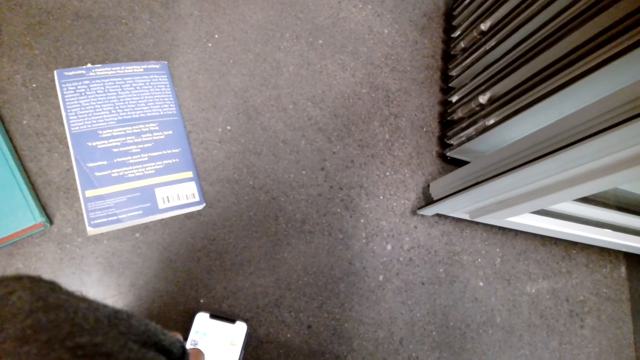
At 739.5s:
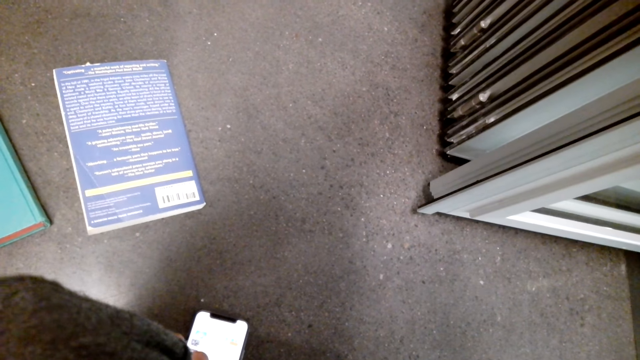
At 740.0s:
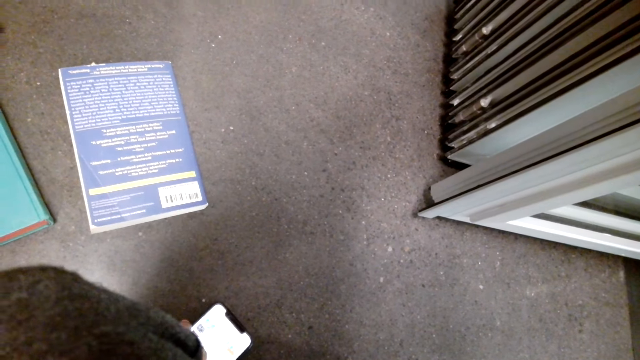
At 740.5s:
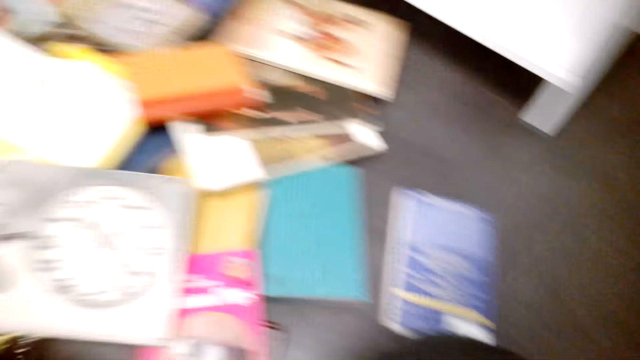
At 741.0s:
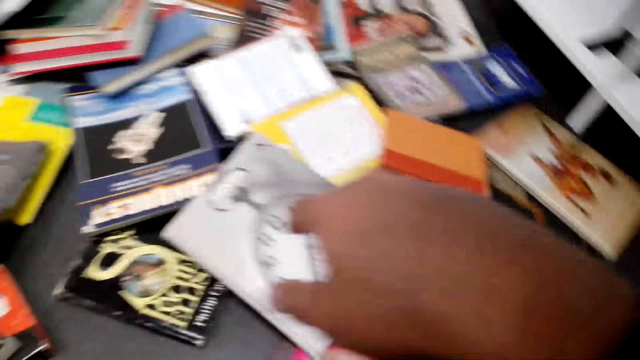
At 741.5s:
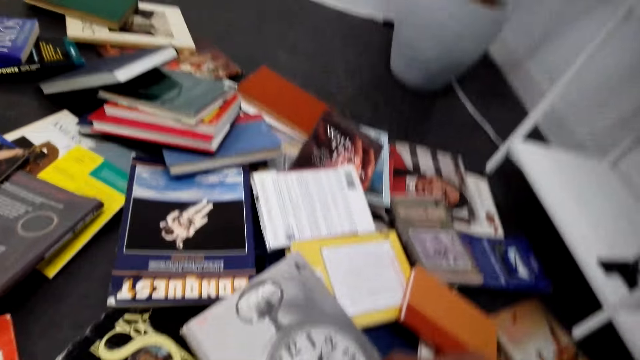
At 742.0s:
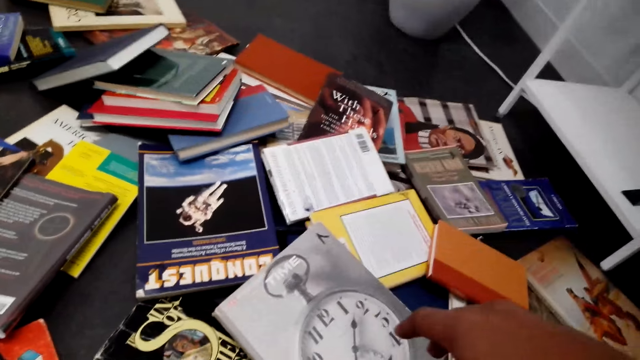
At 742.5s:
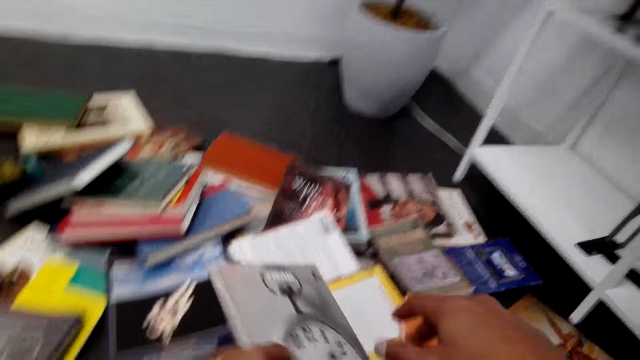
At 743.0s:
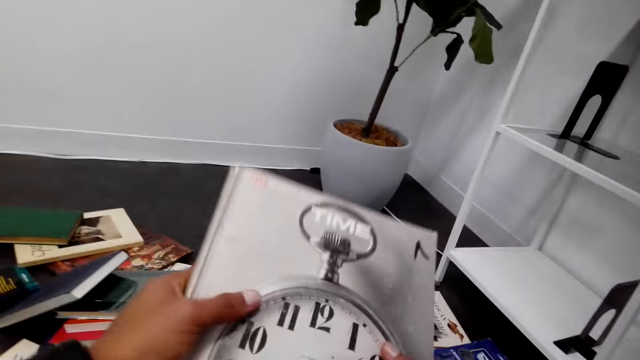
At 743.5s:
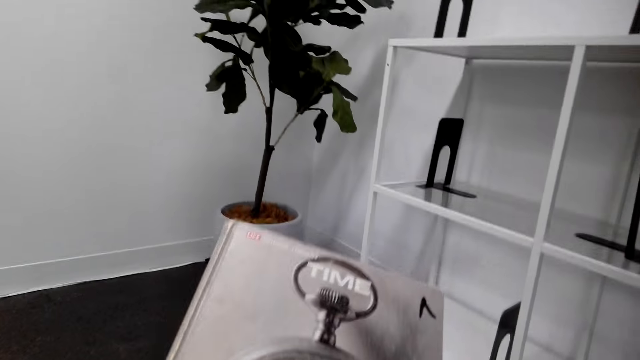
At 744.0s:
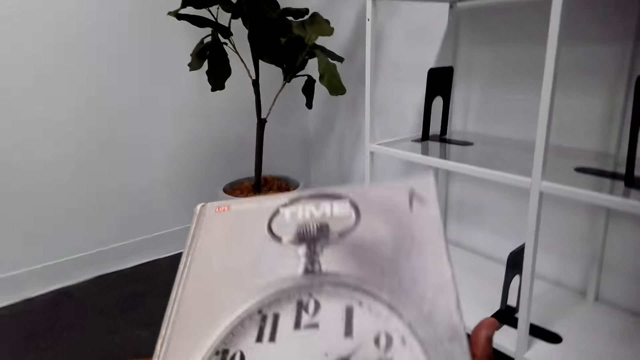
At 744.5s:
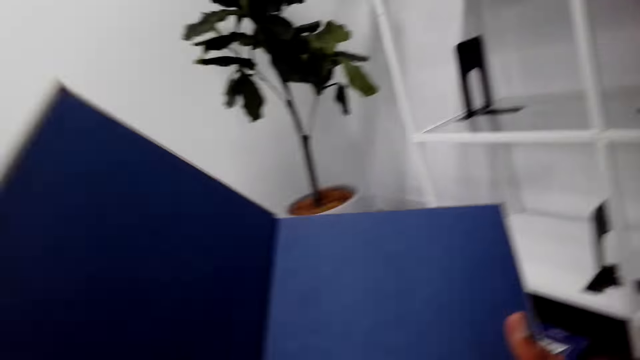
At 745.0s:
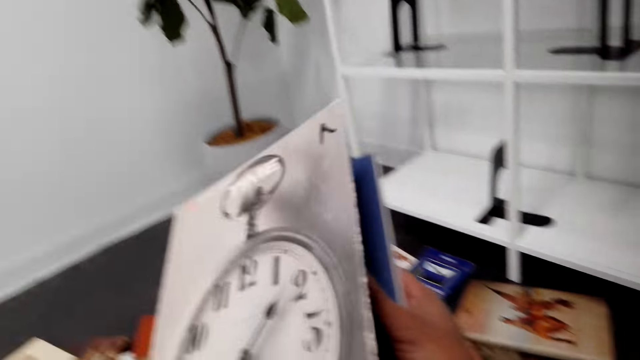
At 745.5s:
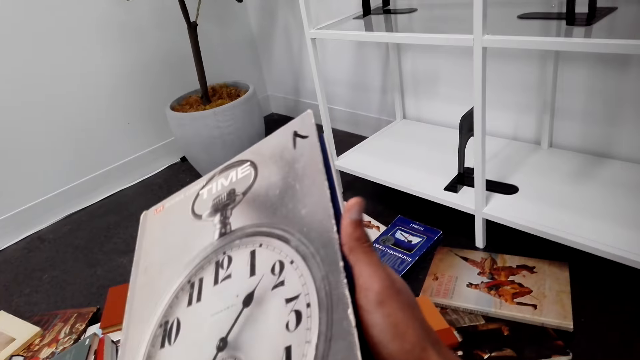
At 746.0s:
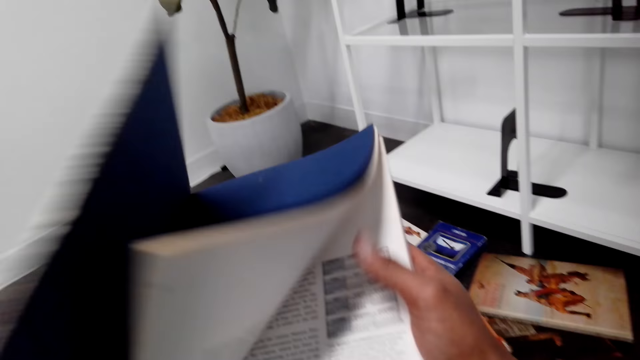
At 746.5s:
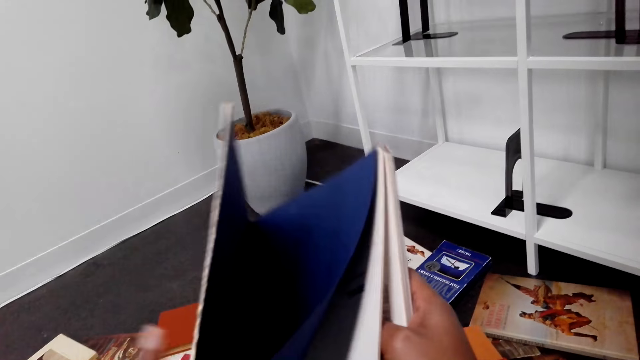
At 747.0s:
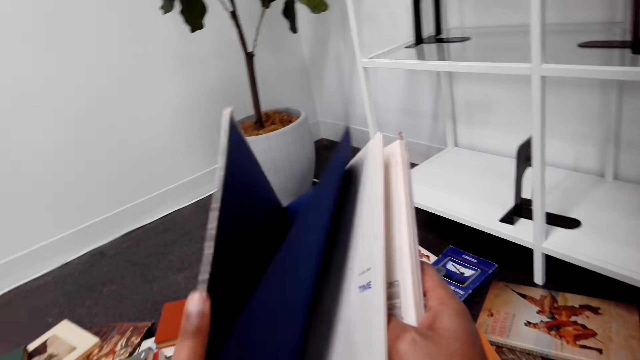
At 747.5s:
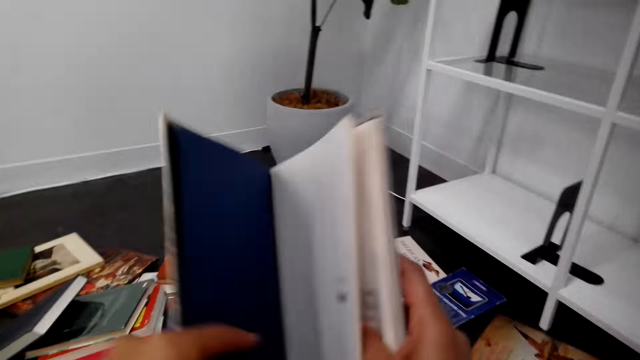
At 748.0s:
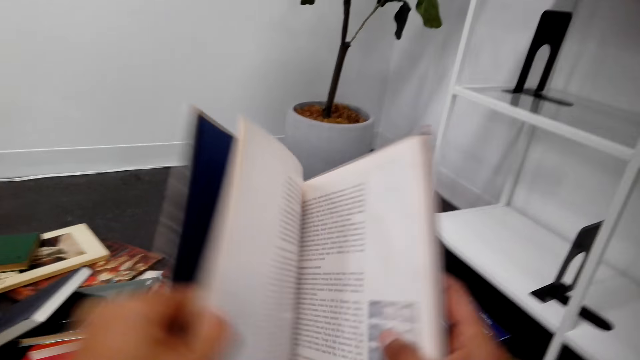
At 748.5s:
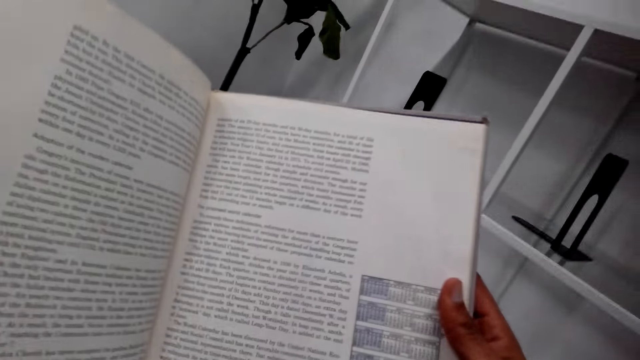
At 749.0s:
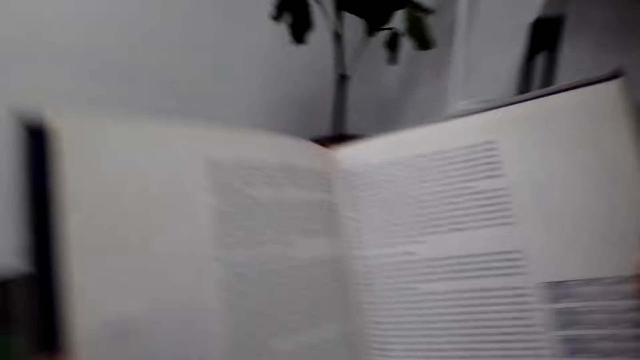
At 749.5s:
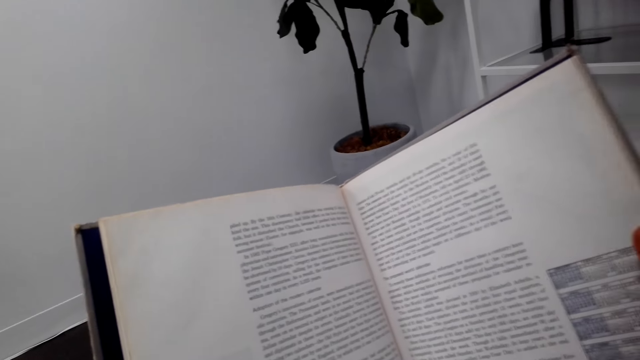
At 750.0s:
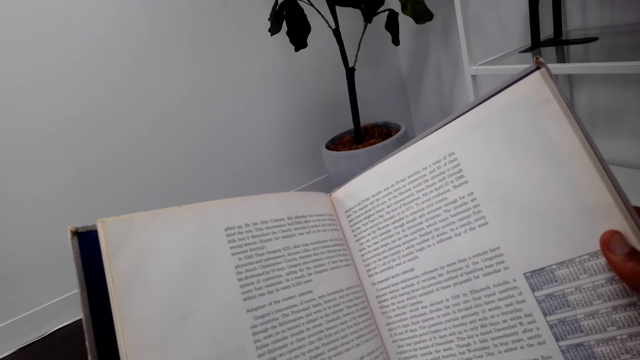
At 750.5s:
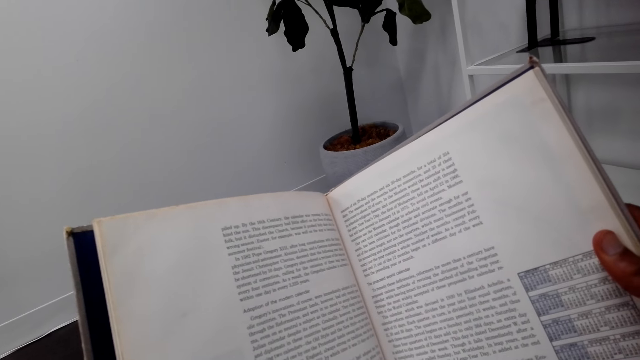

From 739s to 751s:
The camera wearer looks around. They pick up a book on the floor. They touch the book. They open the book. They open another page of the book. They read the book.

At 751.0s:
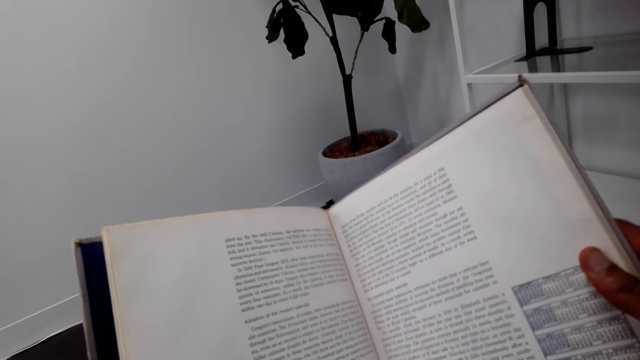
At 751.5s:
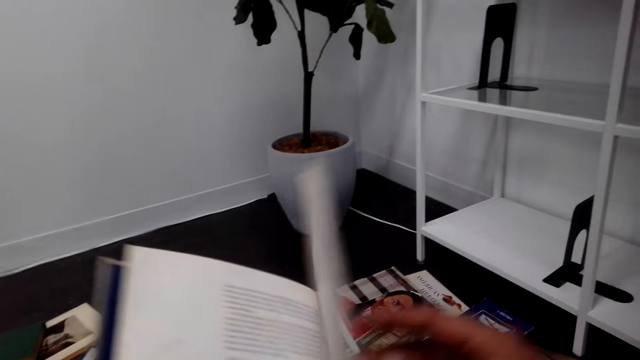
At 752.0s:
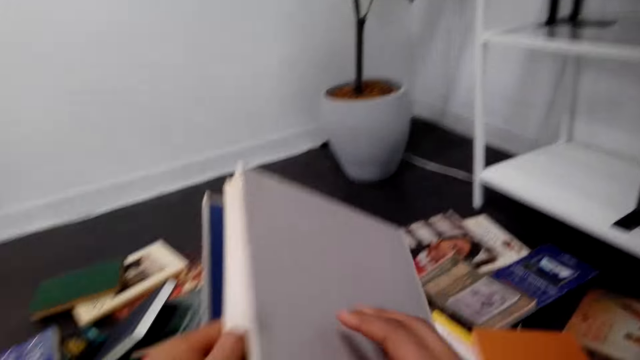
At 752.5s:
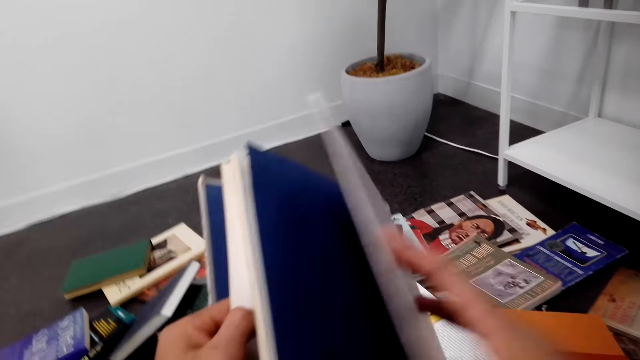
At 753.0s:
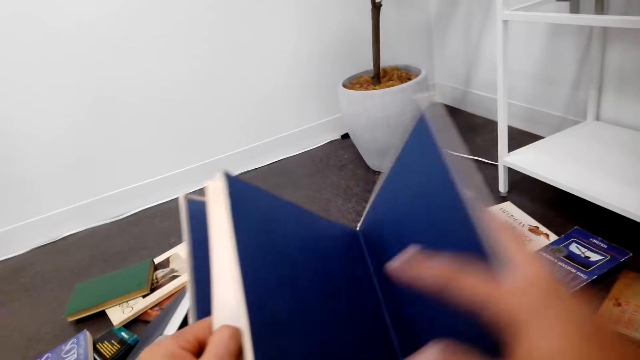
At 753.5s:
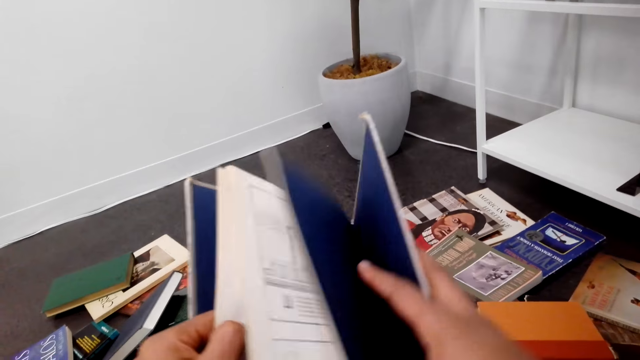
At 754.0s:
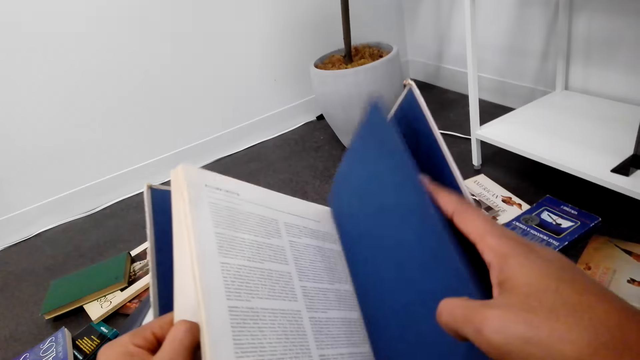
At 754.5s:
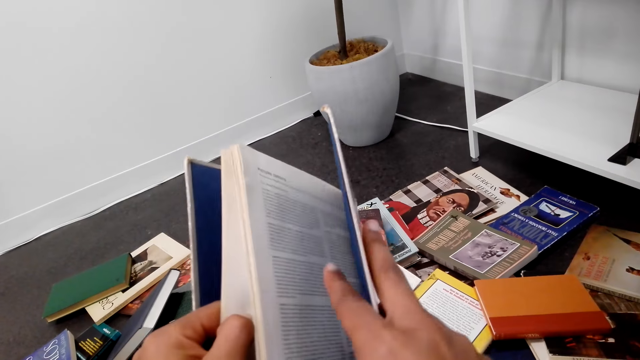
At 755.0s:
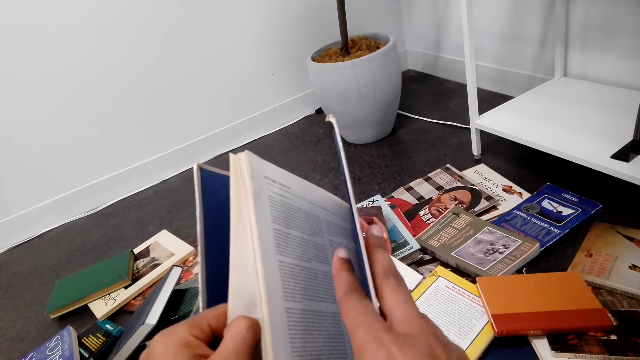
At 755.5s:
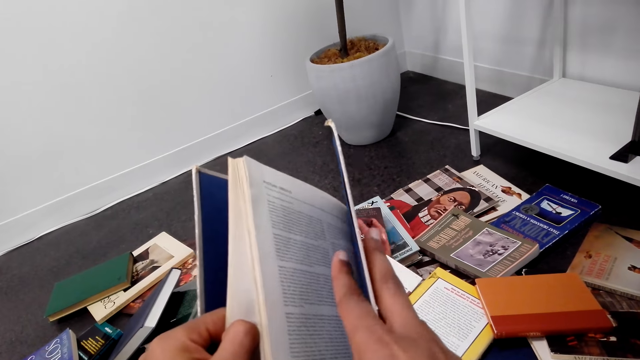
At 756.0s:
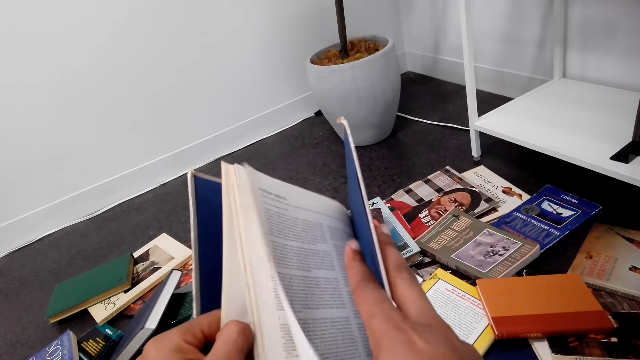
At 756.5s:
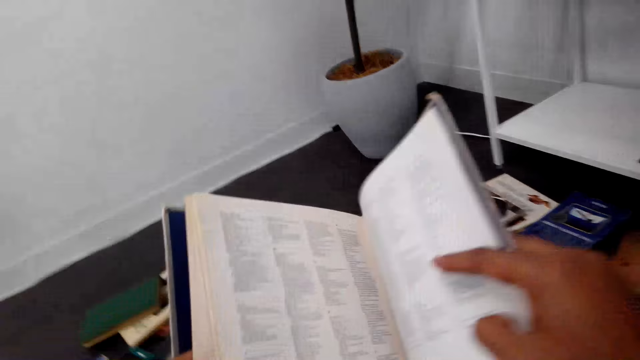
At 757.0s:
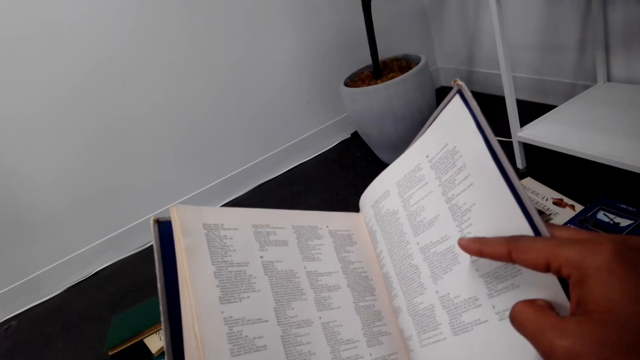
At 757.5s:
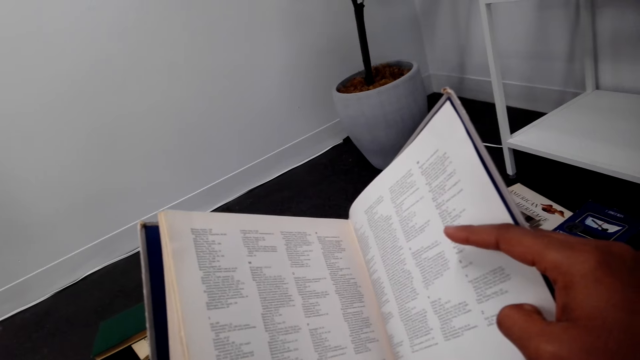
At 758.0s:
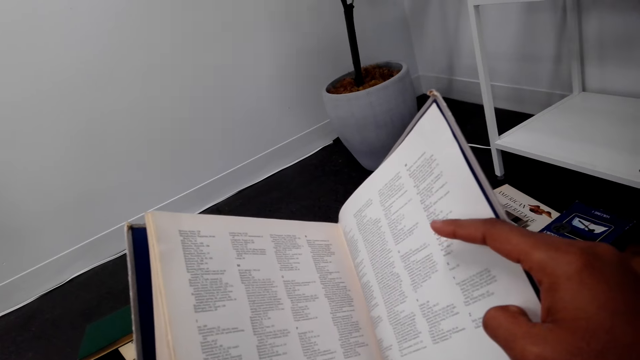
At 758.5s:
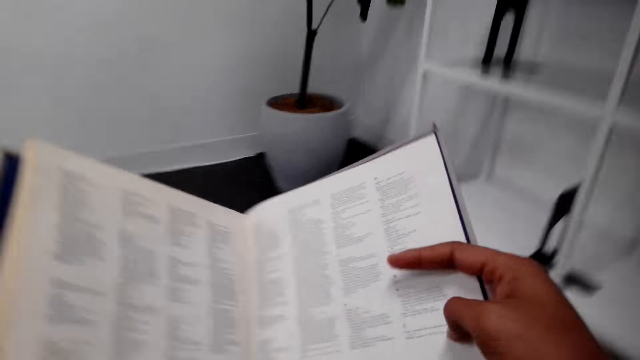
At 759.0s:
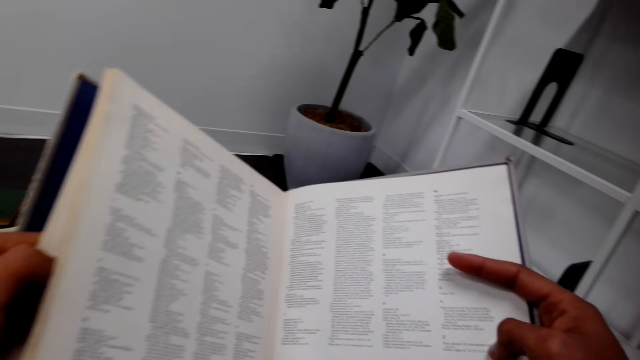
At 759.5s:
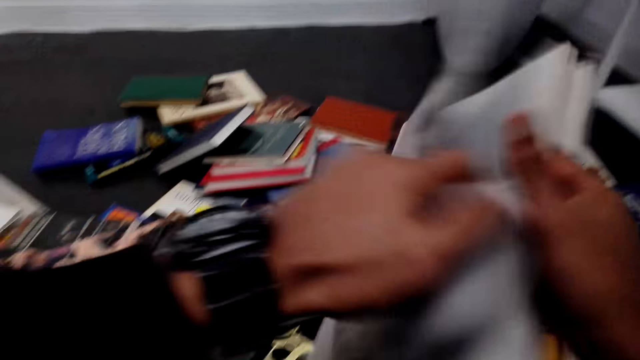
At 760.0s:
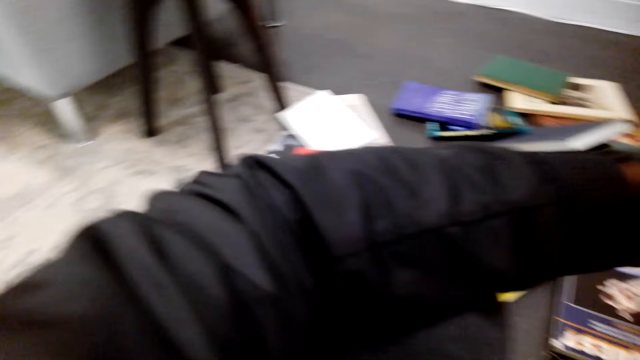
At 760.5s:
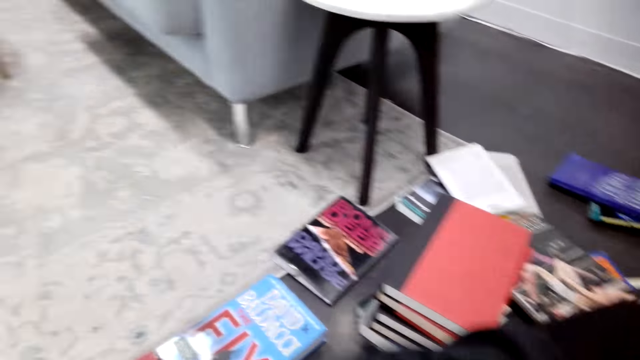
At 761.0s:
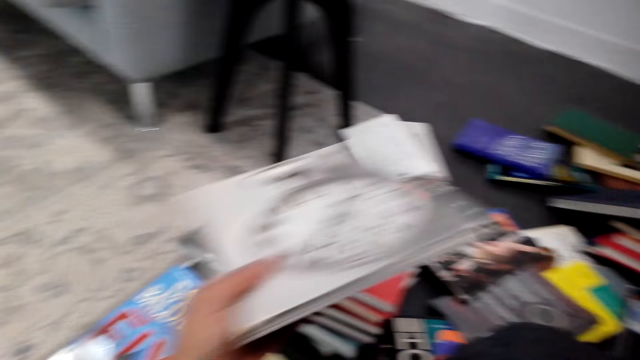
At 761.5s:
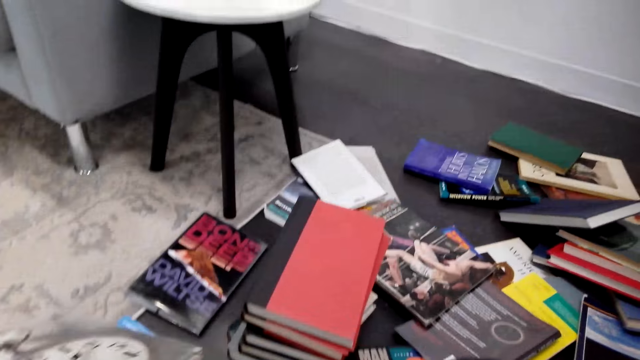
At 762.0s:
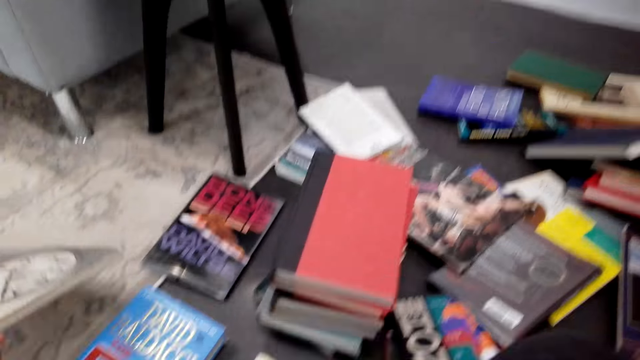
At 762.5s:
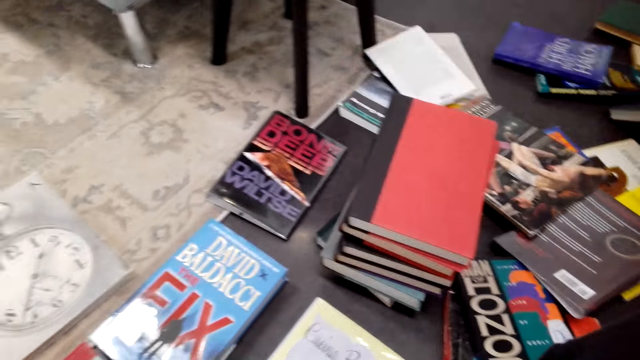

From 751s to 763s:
The camera wearer closes a book. They open the pages of the book. They read the book. They close the book. They put the book on the floor.
